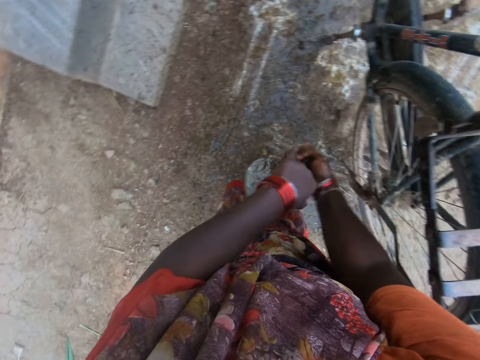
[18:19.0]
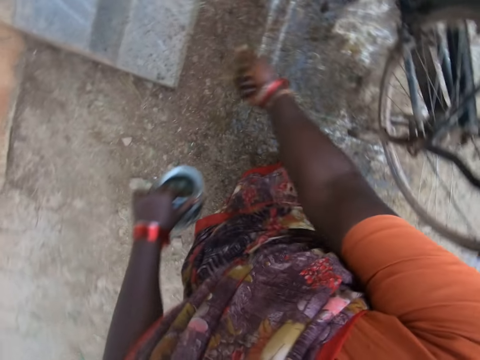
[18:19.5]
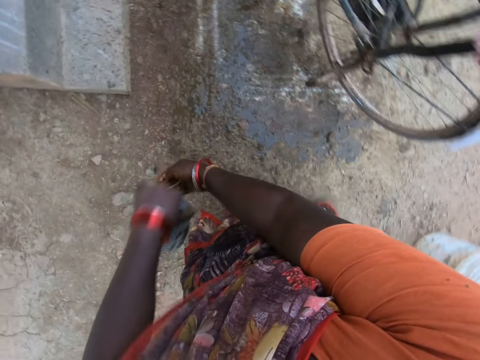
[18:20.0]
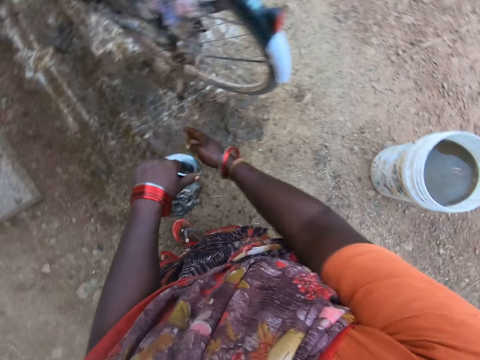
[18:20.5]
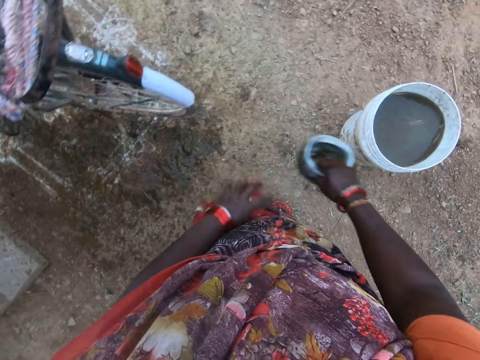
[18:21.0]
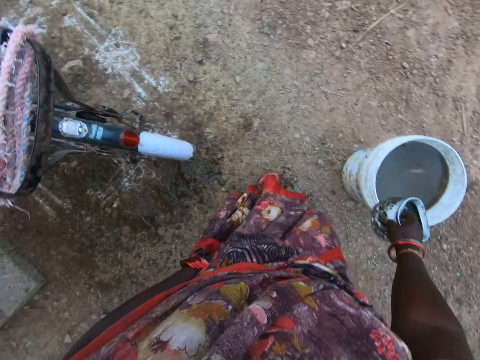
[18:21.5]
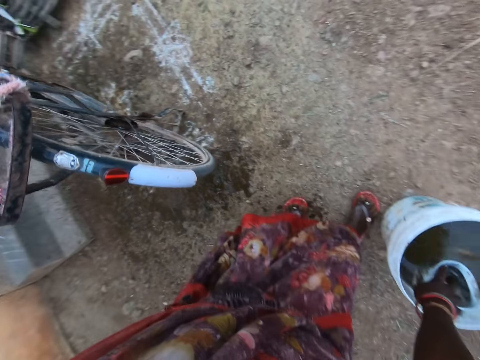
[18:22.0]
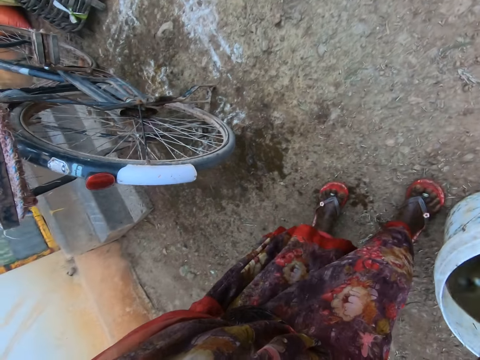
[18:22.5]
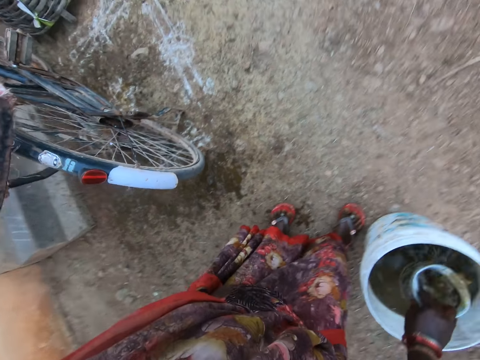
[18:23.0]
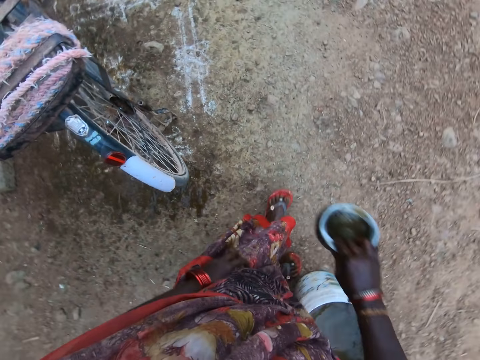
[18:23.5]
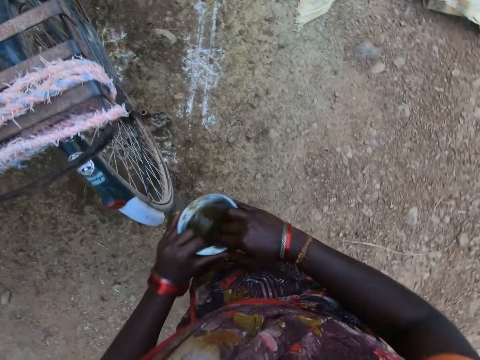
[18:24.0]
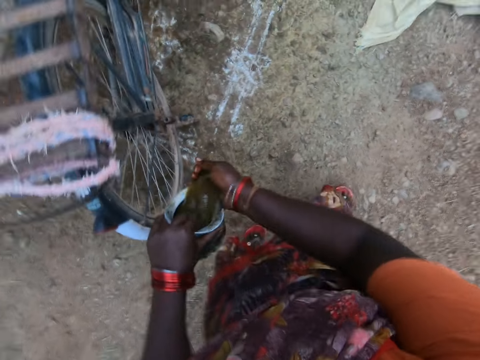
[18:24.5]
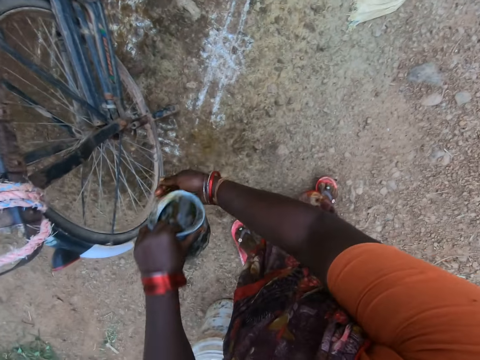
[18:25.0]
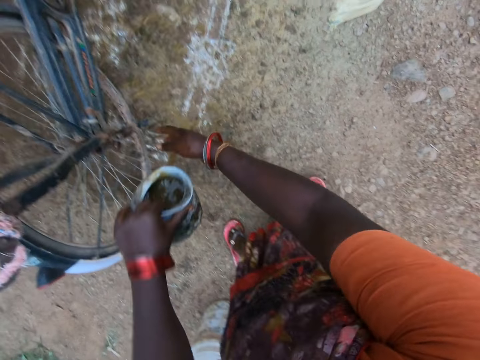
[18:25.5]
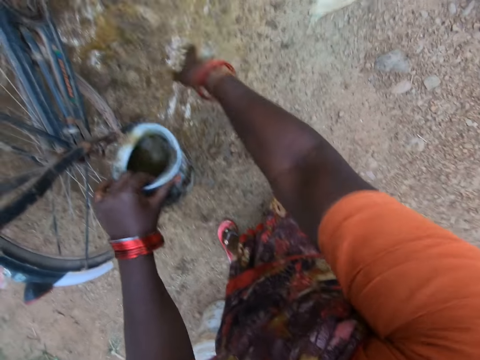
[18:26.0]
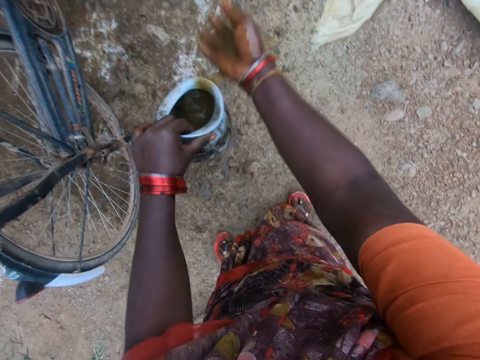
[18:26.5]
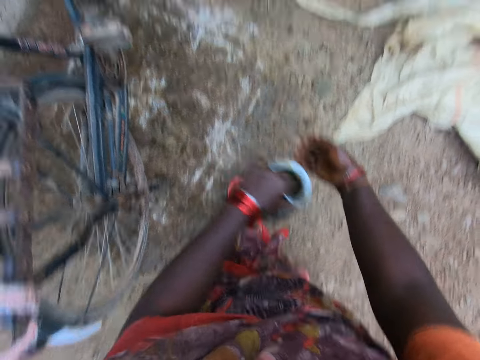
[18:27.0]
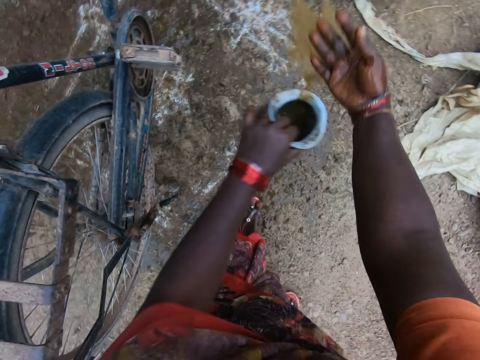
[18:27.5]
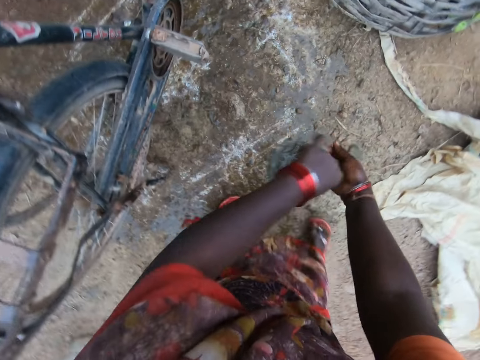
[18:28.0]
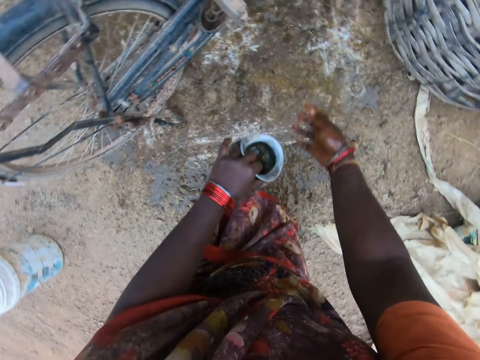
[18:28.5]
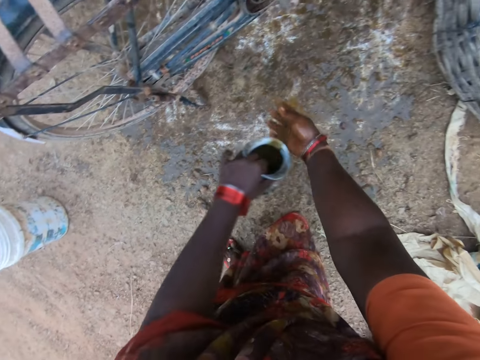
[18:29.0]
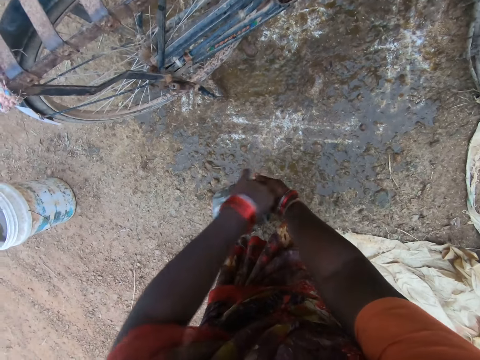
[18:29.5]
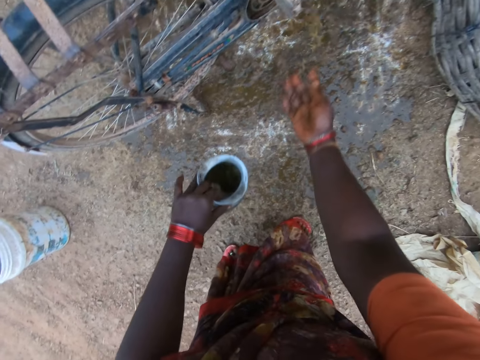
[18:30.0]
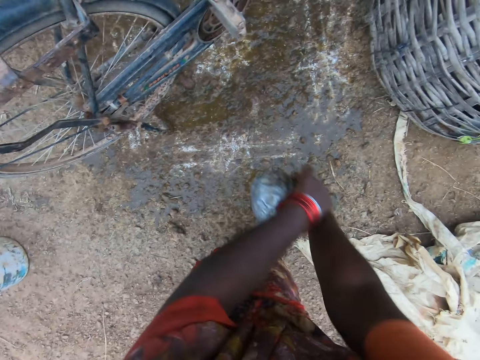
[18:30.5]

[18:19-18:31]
The camera wearer passes the bowl to her right hand. She scoops out some of the liquid in the bucket with the bowl. She passes the bowl to her left hand. She sprinkles the liquid on the floor.

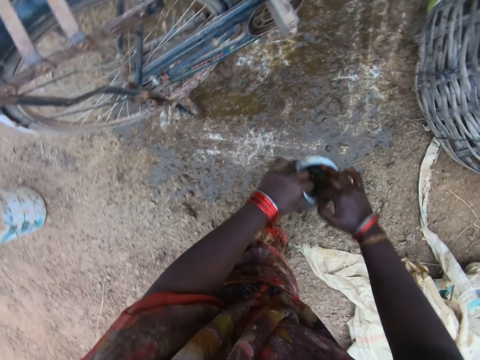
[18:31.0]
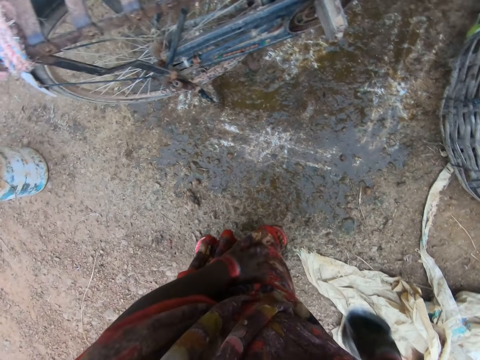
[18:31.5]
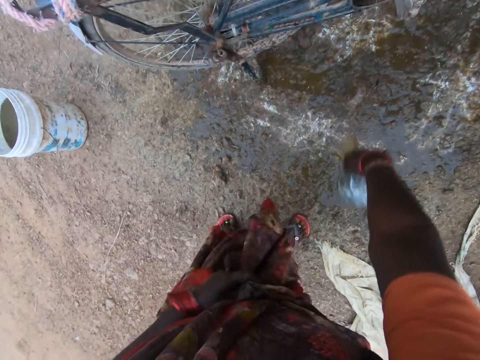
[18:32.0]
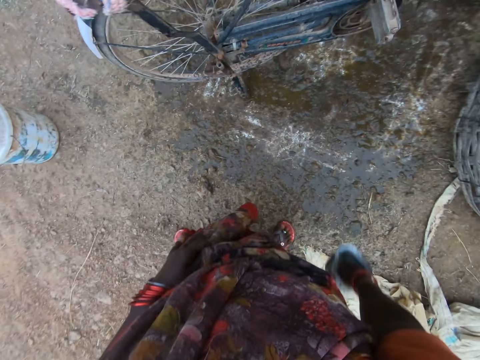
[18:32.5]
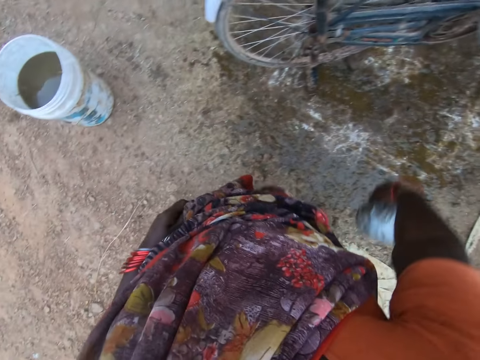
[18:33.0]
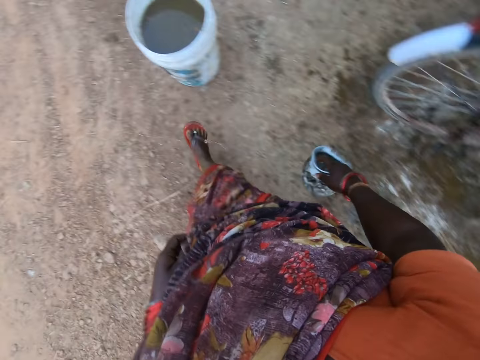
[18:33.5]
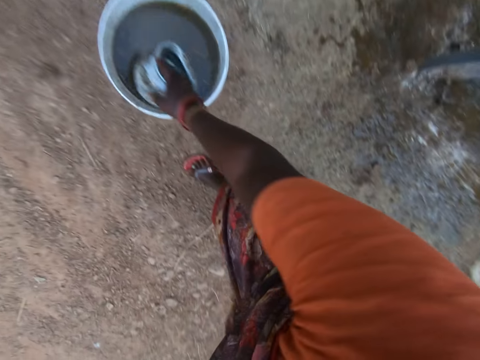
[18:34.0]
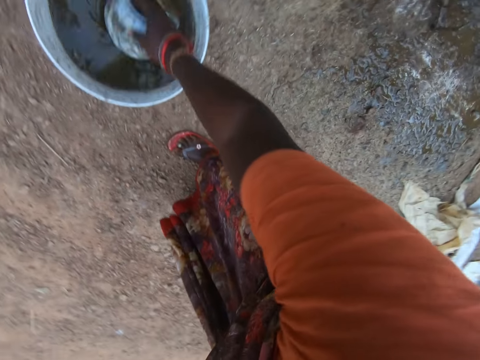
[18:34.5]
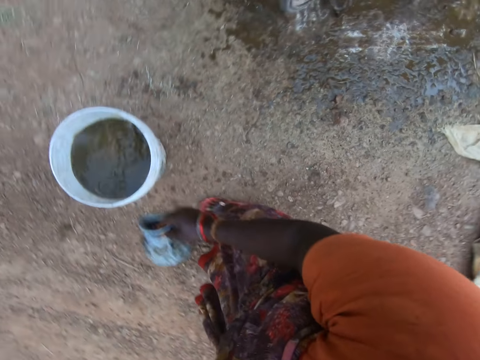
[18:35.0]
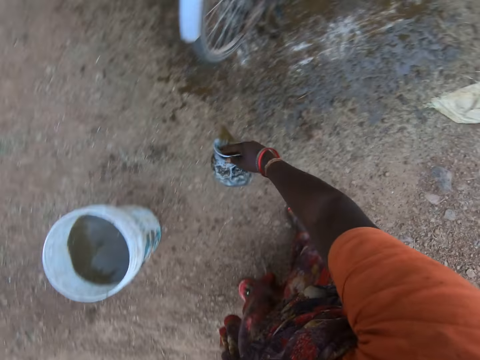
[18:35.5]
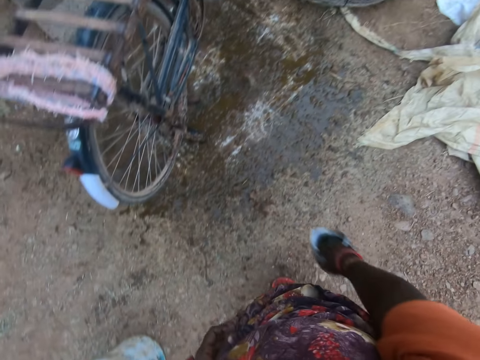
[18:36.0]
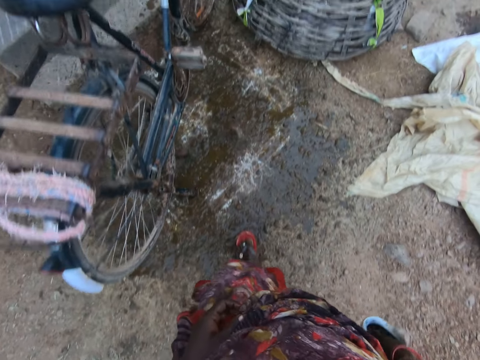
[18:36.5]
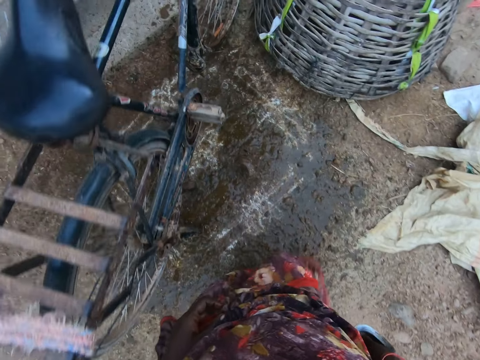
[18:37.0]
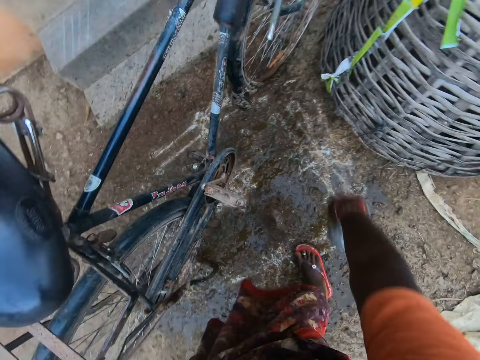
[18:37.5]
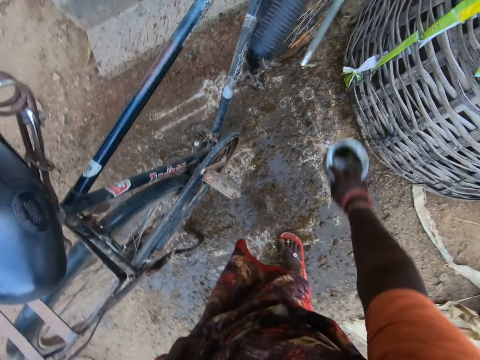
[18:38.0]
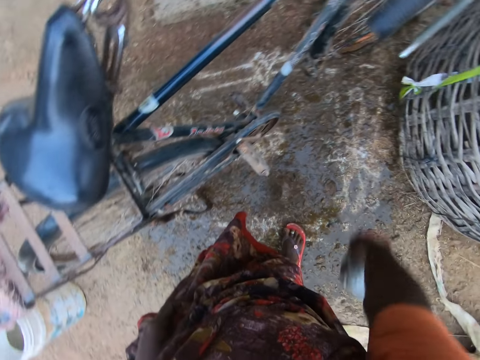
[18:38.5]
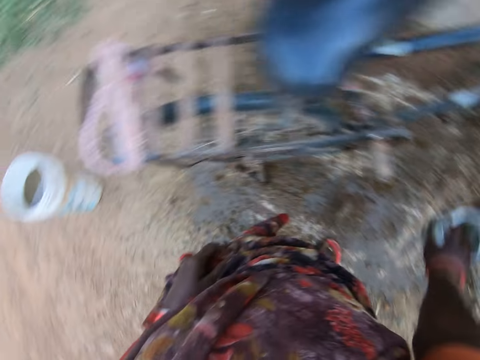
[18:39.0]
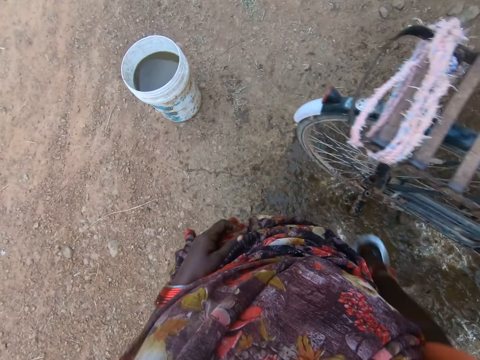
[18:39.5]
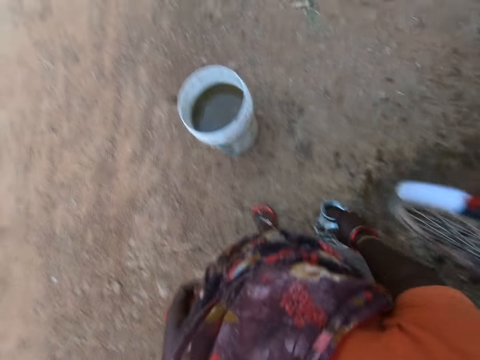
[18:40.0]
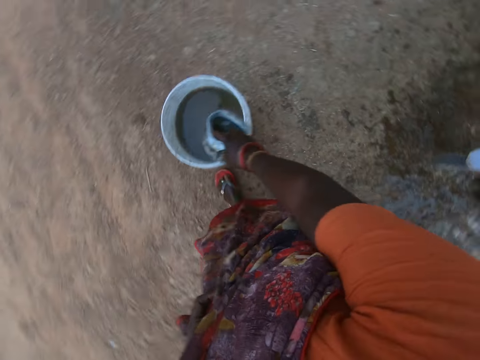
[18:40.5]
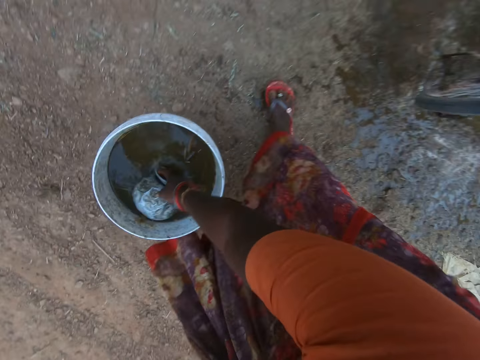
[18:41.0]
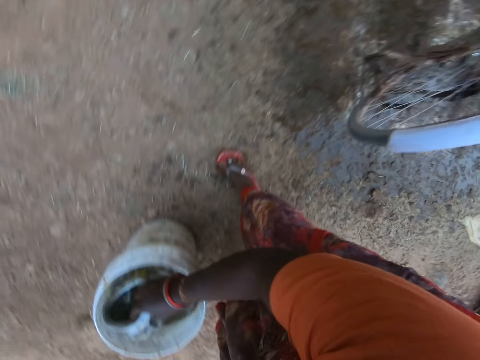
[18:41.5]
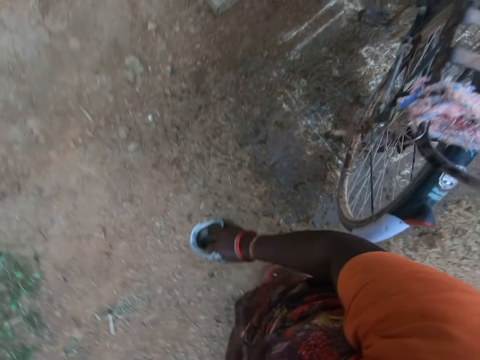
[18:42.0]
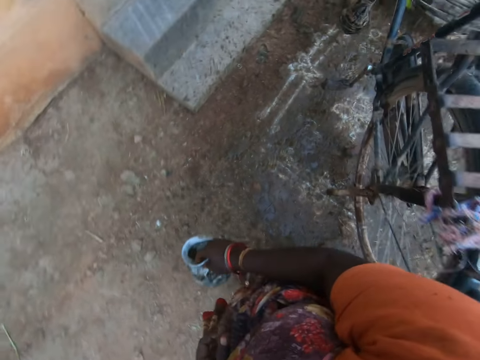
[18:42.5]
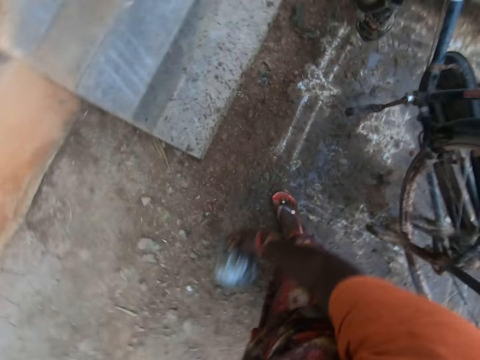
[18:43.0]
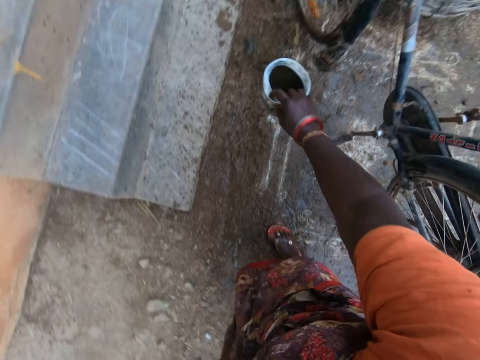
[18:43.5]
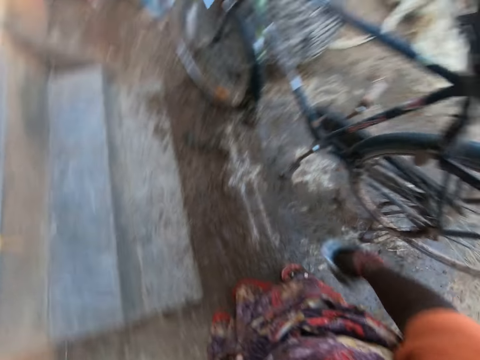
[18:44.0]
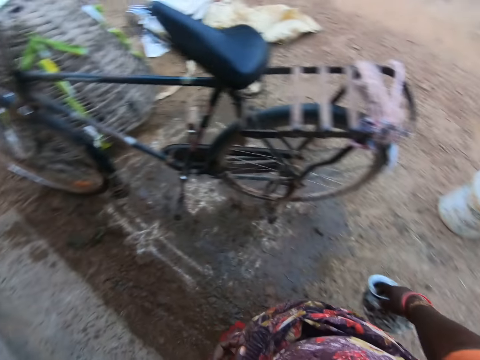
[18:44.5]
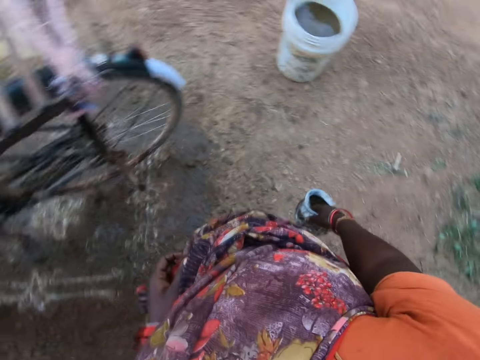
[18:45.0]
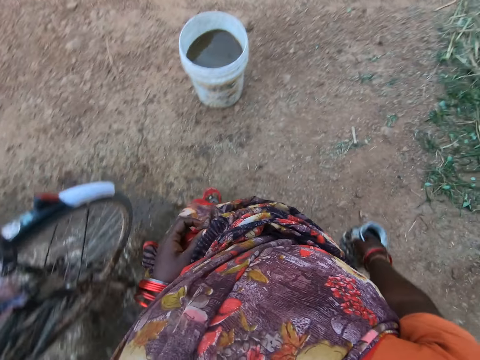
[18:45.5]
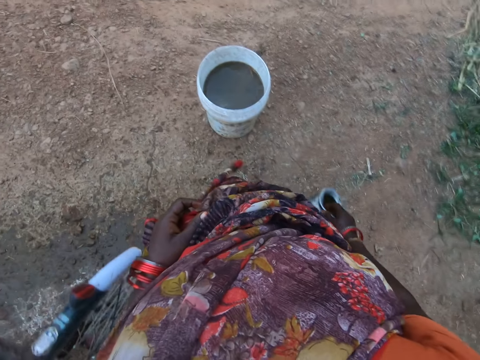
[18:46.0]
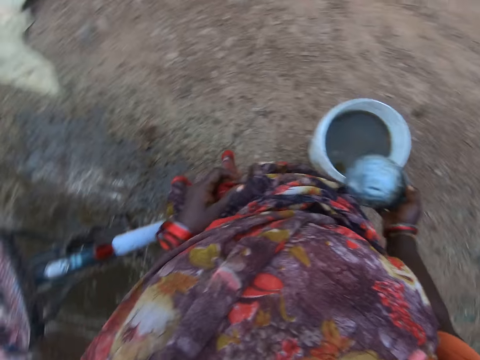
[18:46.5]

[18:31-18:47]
The camera wearer passes the bowl to her right hand. She pours the liquid on the floor. She scoops out some of the liquid in the bucket with the bowl. She pours the liquid on the floor. She pours the liquid on the floor again. She scoops out some of the liquid in the bucket with the bowl. She pours the liquid on the floor.
